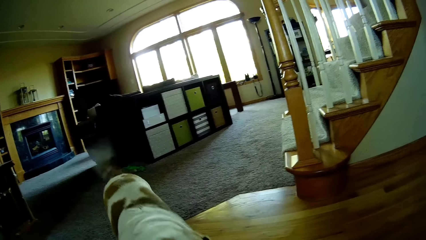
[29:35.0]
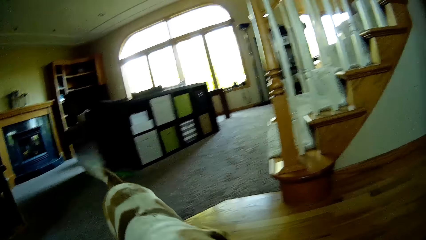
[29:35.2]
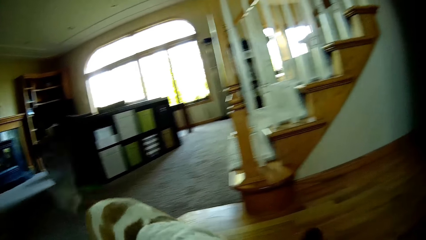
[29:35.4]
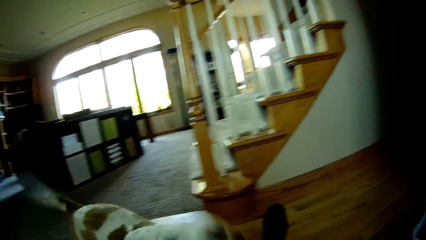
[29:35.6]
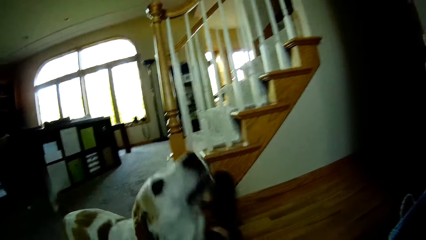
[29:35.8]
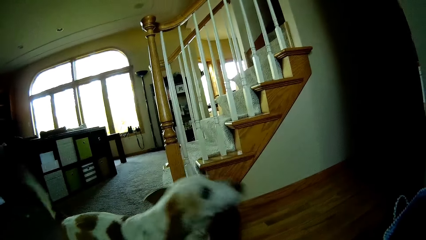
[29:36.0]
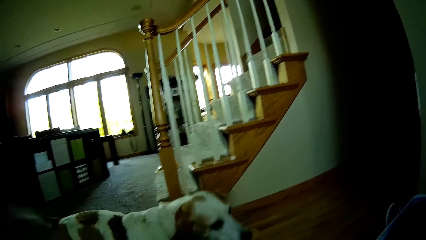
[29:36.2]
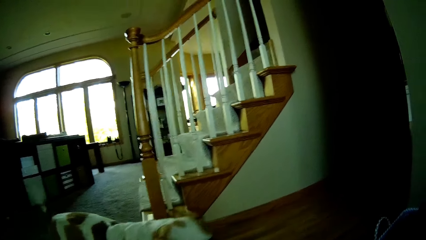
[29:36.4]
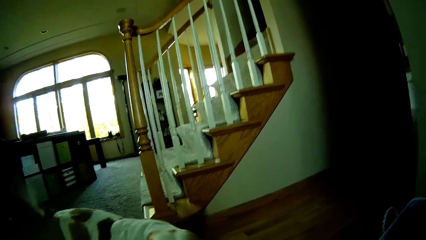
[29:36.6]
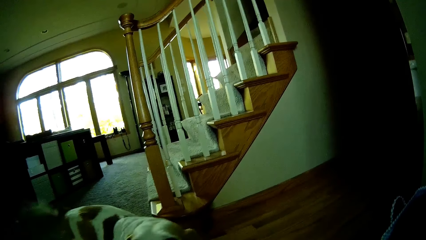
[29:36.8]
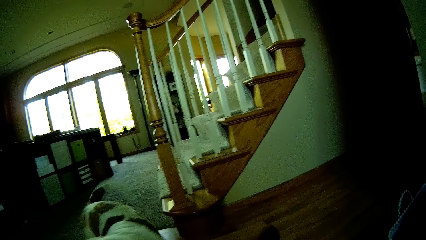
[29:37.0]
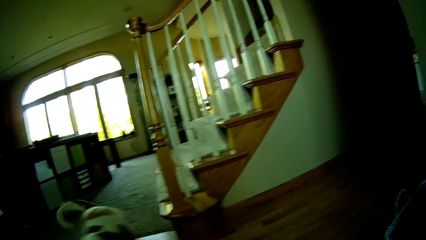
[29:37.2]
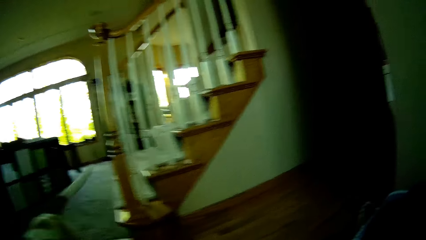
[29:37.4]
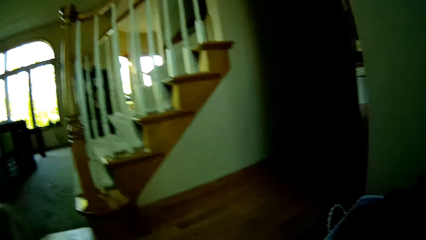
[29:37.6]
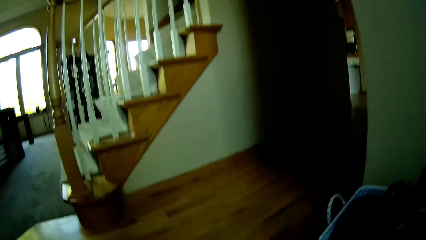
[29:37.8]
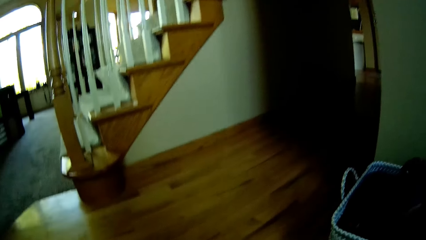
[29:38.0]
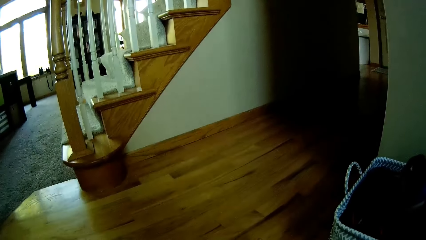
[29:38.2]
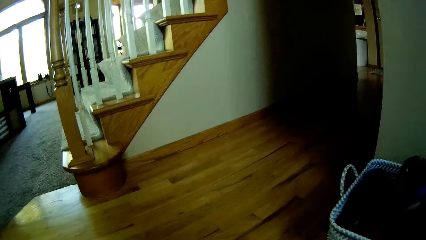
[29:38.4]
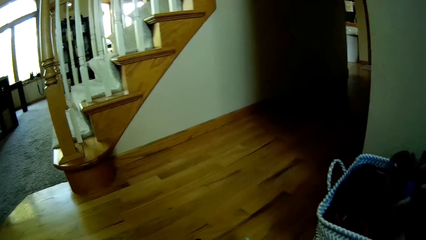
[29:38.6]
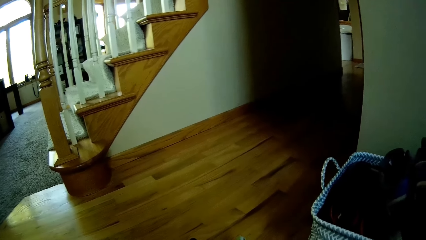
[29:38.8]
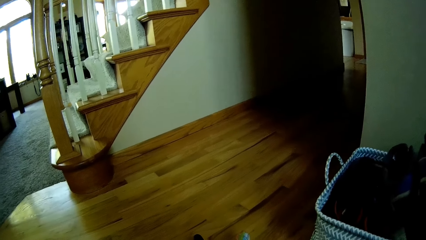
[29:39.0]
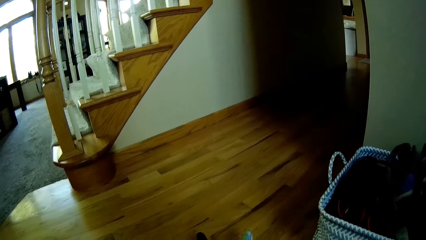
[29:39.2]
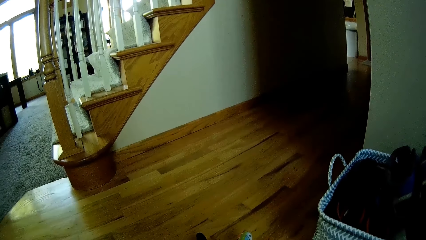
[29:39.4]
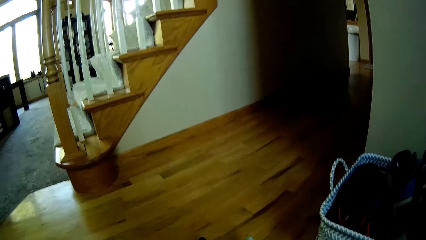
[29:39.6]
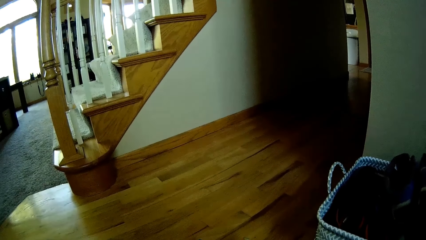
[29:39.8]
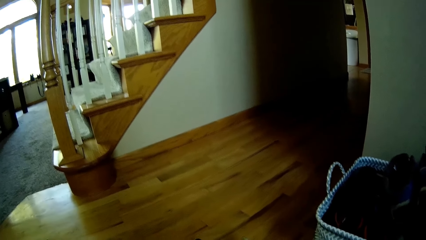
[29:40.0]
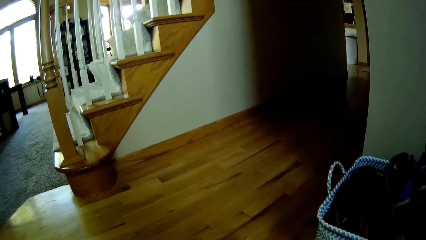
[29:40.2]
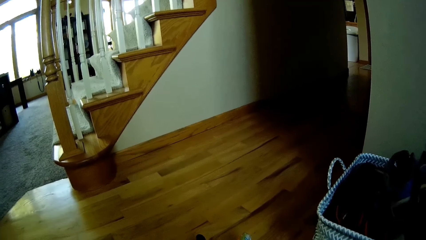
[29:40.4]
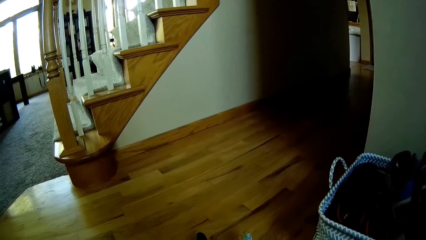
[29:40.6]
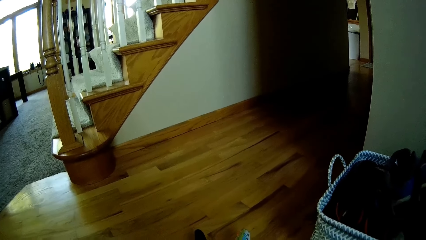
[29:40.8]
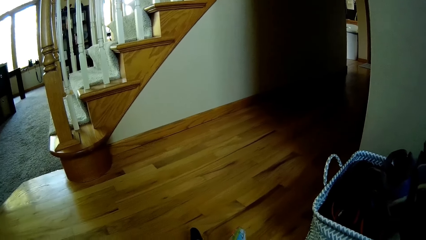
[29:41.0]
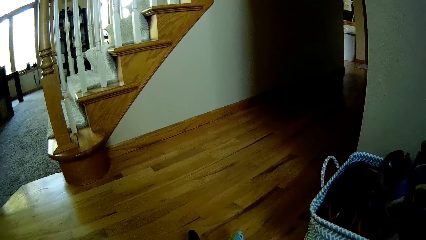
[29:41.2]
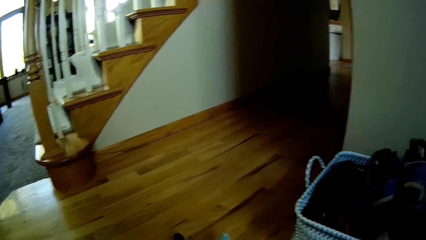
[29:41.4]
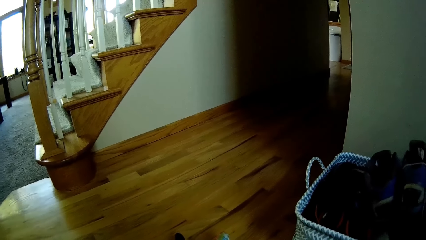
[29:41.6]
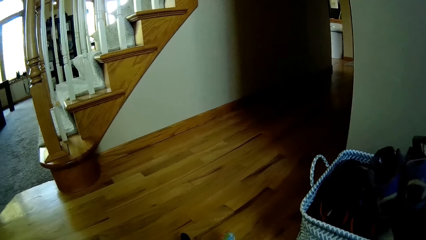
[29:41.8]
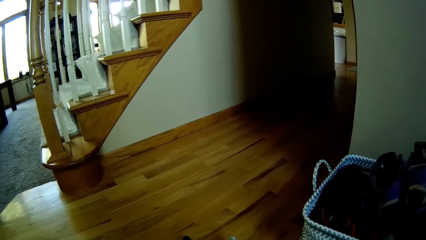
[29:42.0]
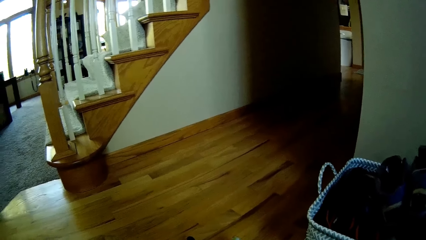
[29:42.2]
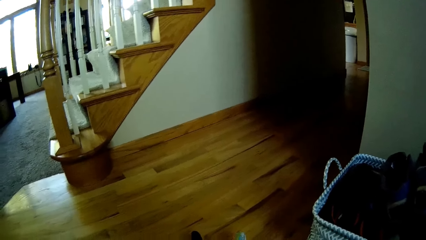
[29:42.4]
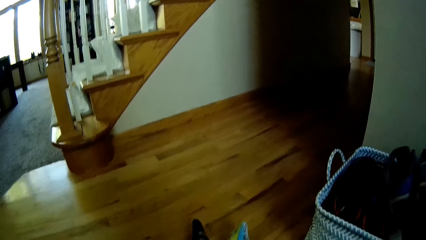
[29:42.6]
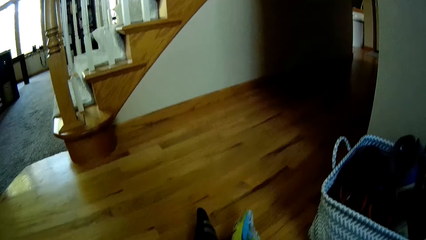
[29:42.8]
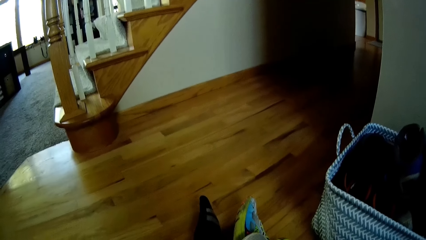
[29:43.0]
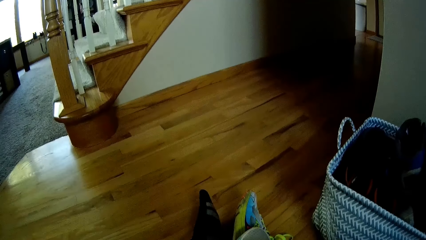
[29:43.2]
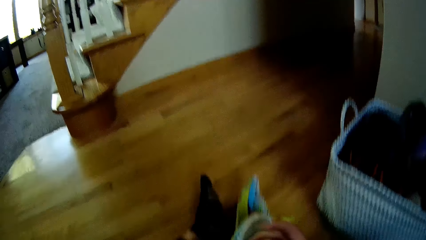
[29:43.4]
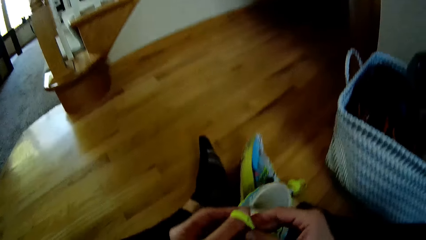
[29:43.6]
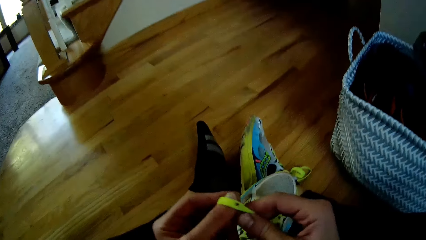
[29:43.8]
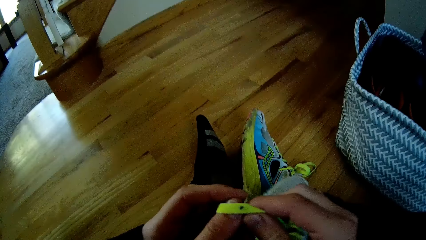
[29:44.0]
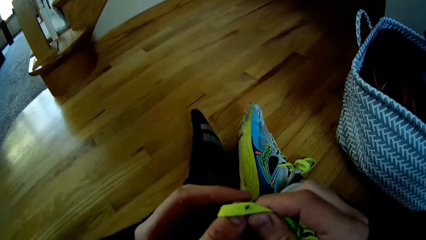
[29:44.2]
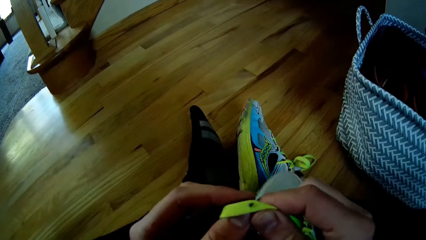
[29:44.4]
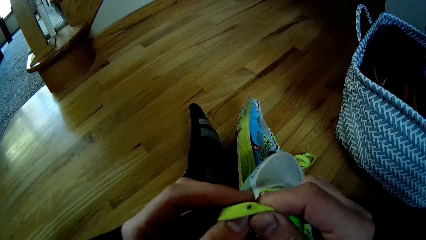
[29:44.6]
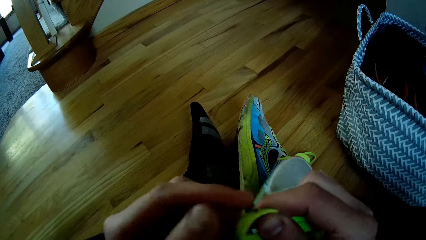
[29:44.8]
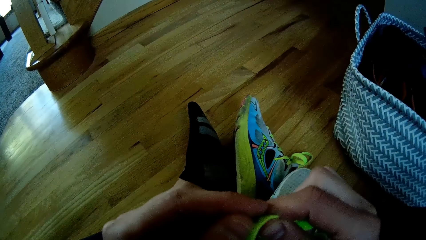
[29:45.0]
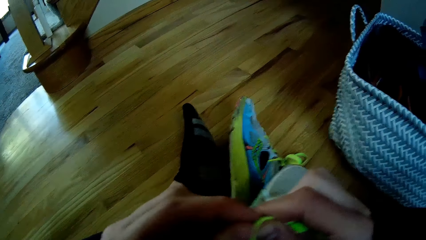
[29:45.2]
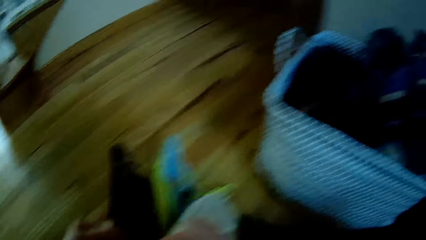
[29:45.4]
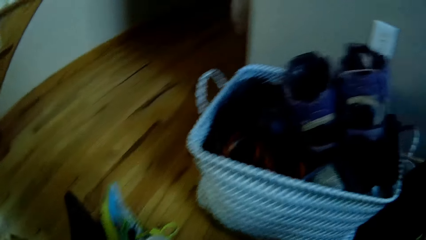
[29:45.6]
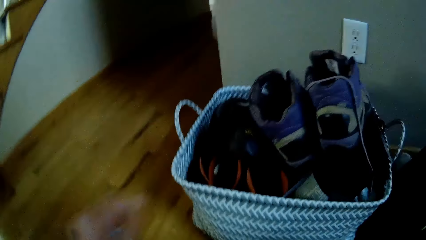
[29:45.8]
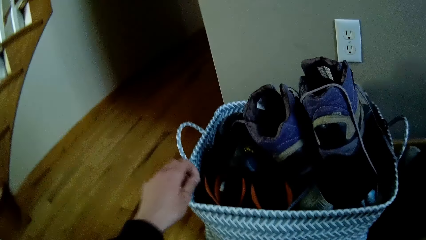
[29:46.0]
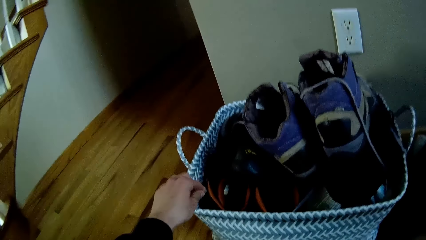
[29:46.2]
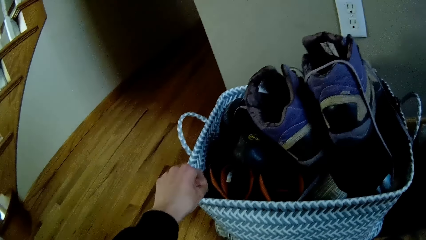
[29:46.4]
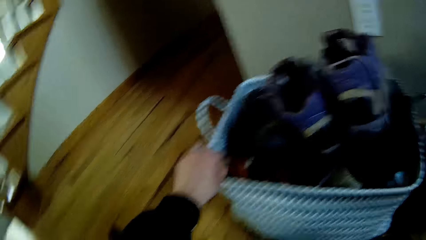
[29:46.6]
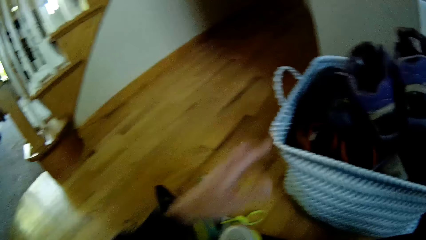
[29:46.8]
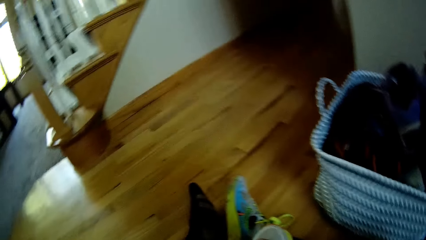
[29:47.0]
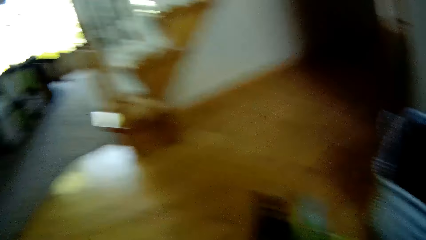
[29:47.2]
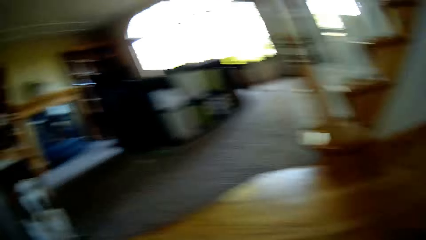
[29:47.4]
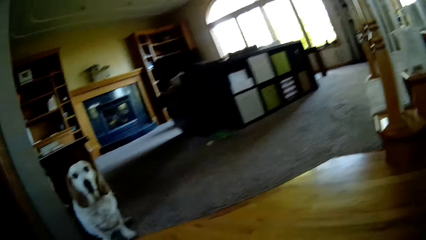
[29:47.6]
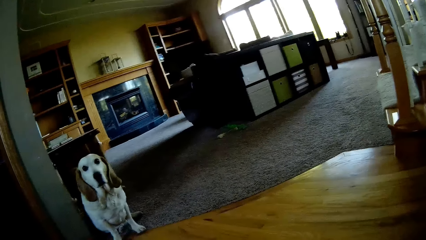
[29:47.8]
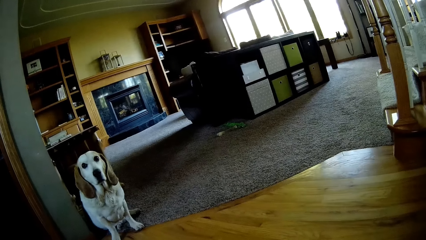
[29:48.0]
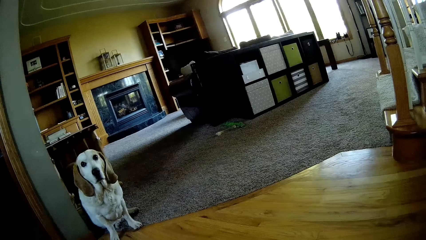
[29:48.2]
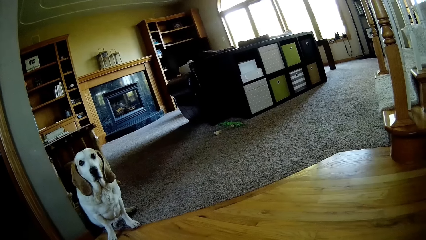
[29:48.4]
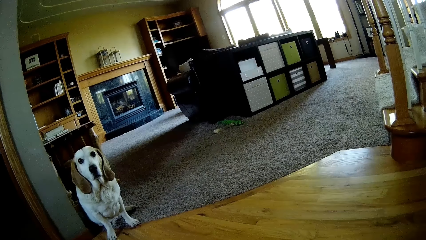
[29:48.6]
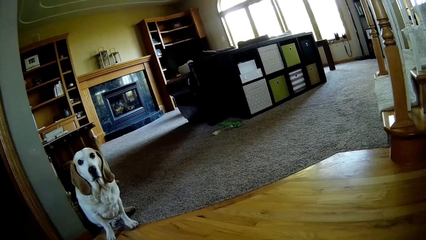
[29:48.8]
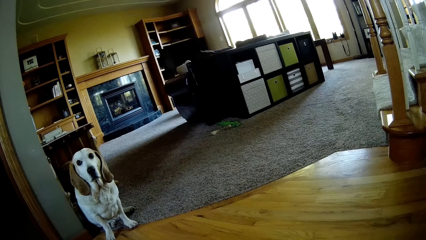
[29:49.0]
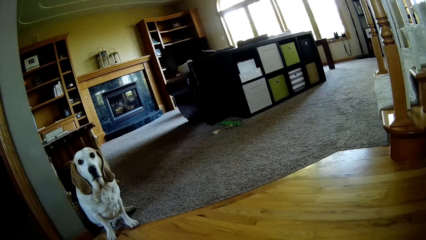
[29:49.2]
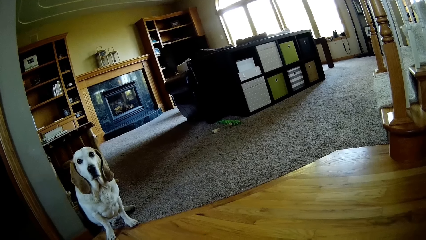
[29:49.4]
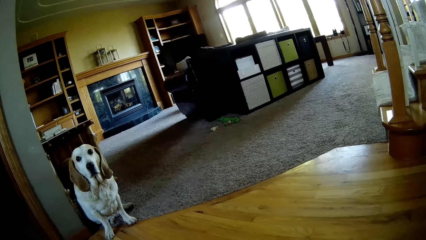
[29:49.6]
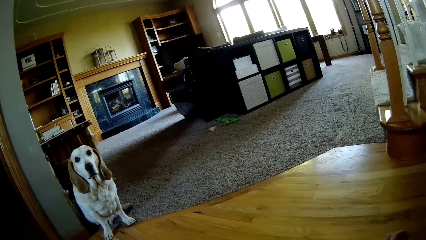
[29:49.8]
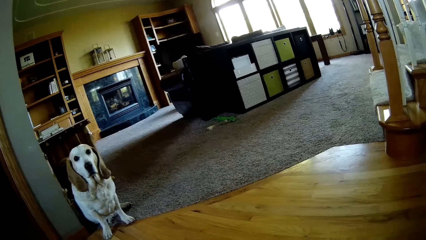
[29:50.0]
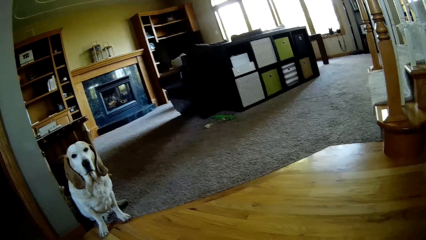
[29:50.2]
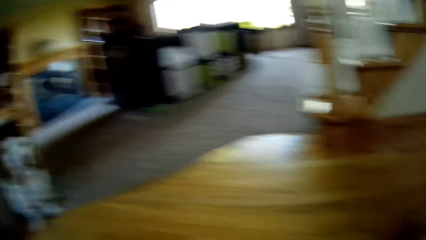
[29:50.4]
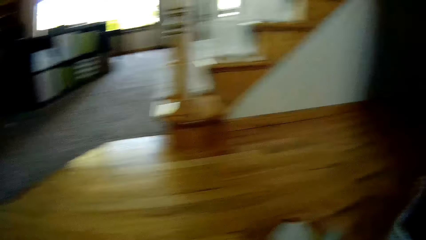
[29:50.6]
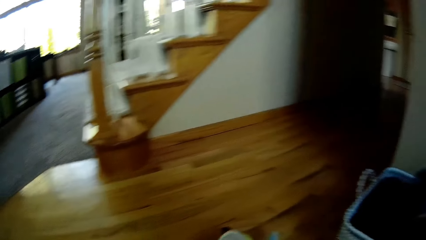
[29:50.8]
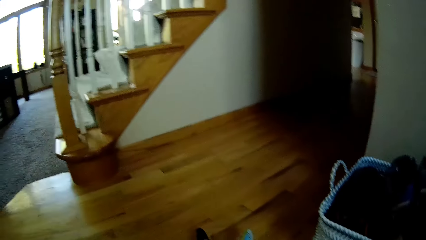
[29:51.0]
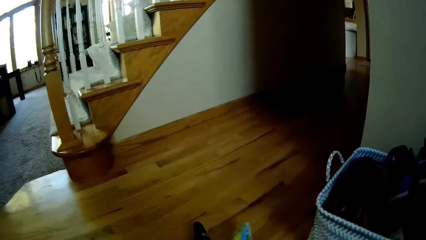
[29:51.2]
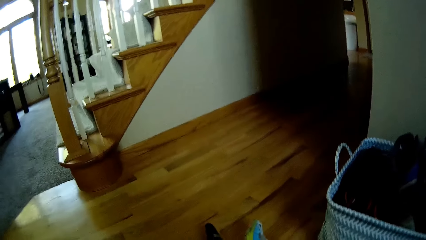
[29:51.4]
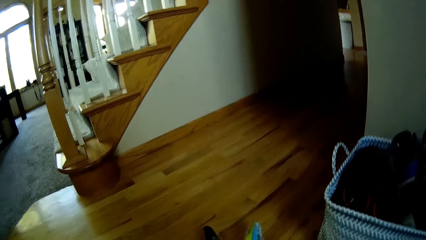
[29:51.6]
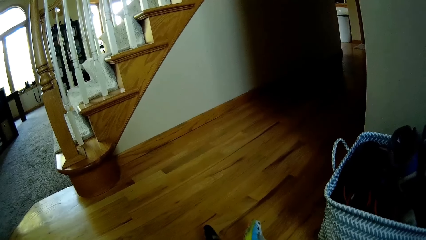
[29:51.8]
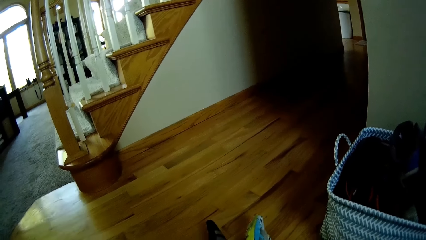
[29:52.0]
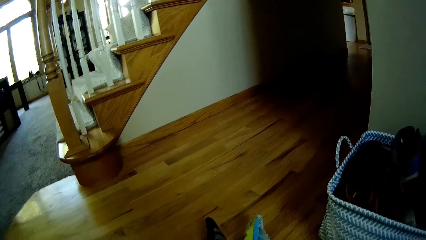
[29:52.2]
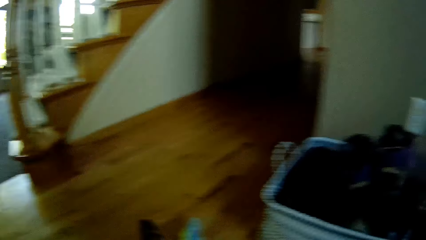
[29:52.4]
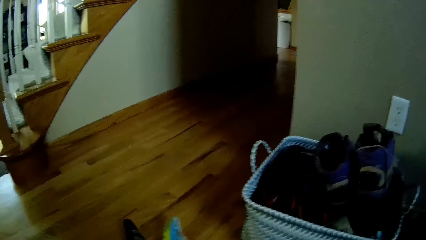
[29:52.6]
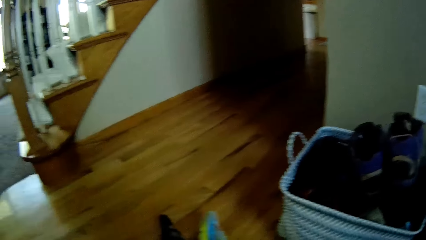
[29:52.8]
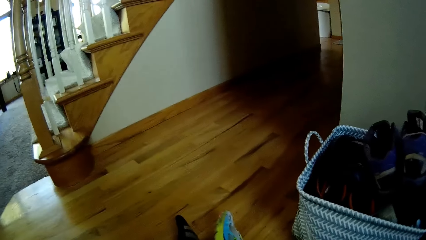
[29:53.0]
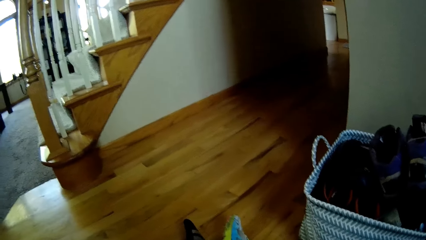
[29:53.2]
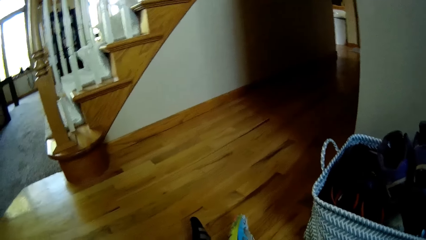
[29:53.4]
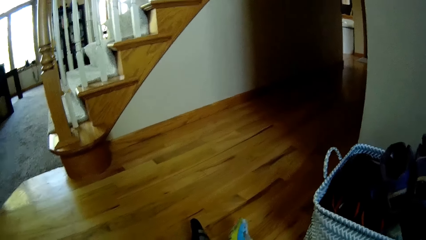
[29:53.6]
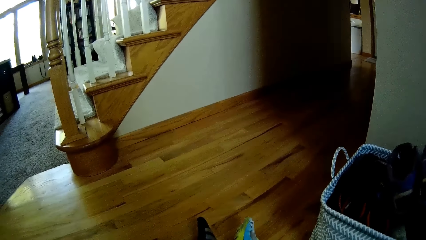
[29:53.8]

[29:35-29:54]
The camera wearer examines a shoe lace with her hands. She looks at the dog. She picks dirt off the shoe lace with her left hand. She drops the dirt in a basket on the floor with her left hand. She looks around.
